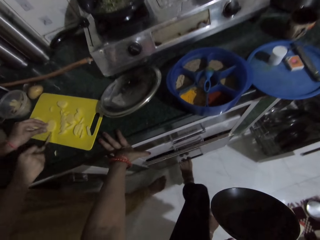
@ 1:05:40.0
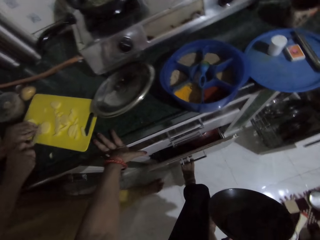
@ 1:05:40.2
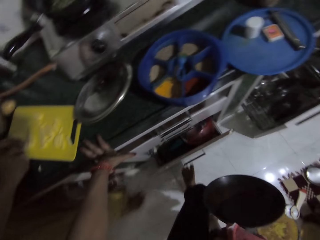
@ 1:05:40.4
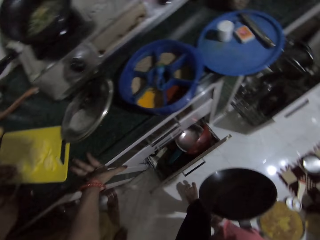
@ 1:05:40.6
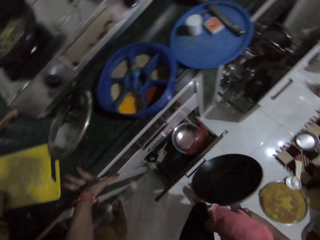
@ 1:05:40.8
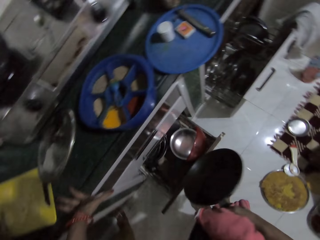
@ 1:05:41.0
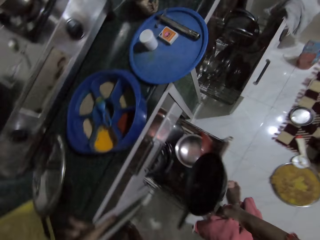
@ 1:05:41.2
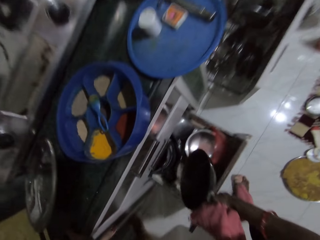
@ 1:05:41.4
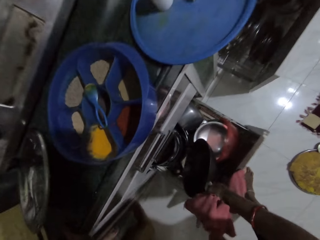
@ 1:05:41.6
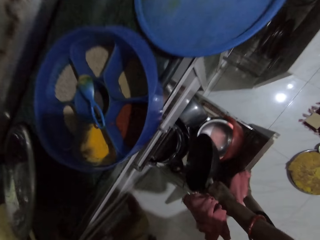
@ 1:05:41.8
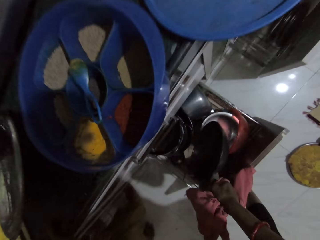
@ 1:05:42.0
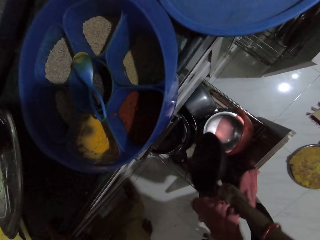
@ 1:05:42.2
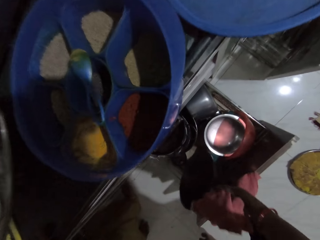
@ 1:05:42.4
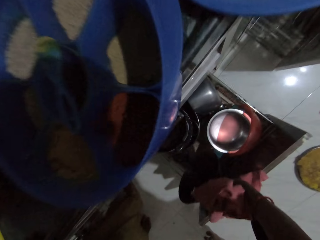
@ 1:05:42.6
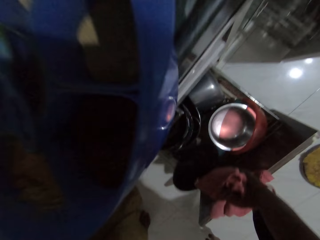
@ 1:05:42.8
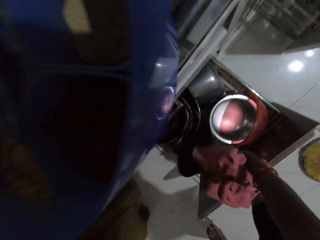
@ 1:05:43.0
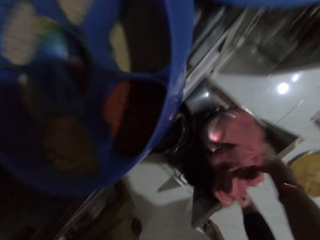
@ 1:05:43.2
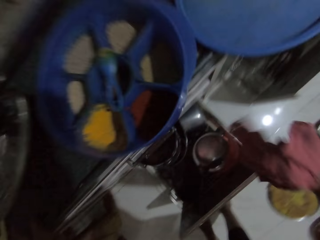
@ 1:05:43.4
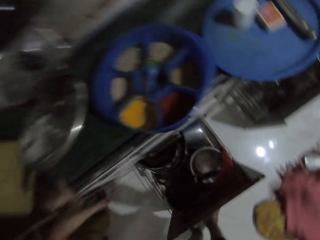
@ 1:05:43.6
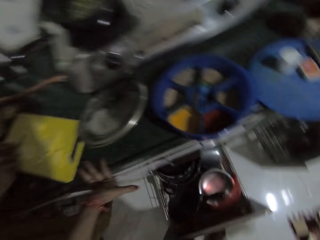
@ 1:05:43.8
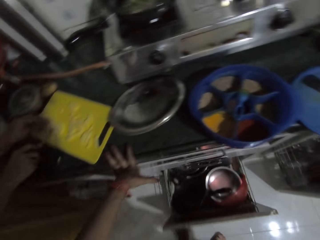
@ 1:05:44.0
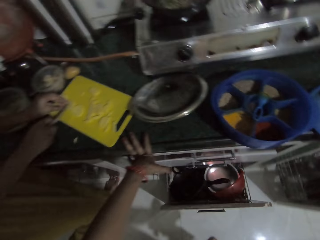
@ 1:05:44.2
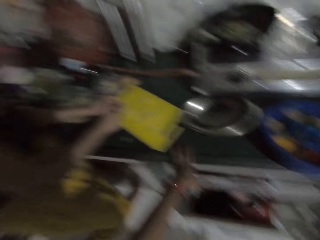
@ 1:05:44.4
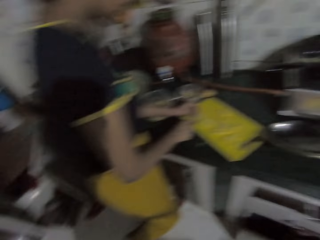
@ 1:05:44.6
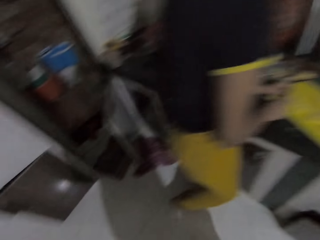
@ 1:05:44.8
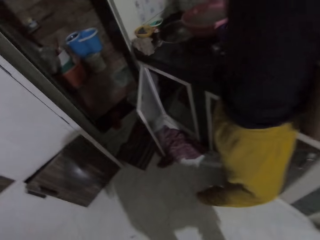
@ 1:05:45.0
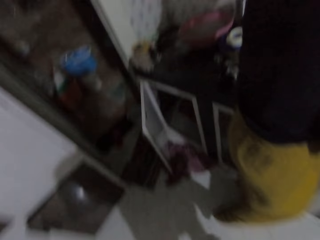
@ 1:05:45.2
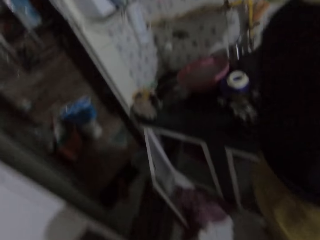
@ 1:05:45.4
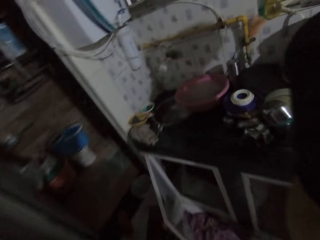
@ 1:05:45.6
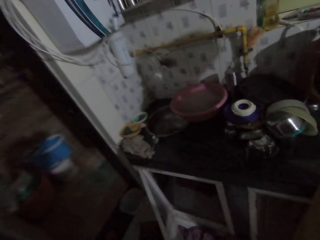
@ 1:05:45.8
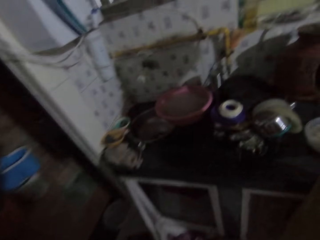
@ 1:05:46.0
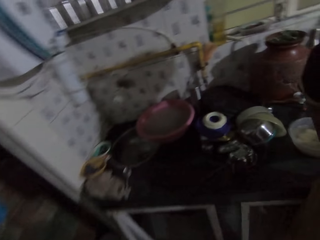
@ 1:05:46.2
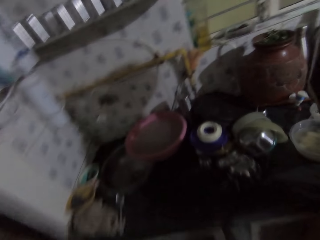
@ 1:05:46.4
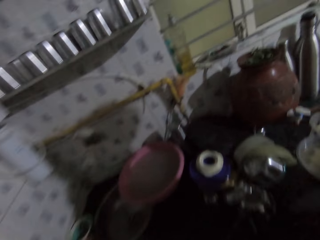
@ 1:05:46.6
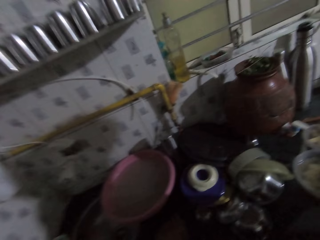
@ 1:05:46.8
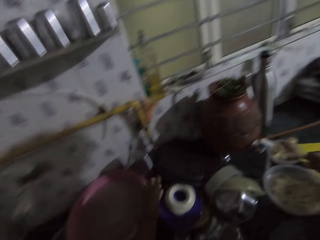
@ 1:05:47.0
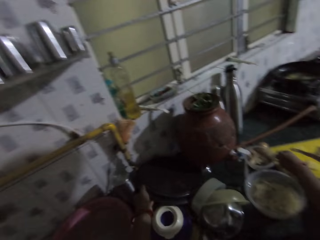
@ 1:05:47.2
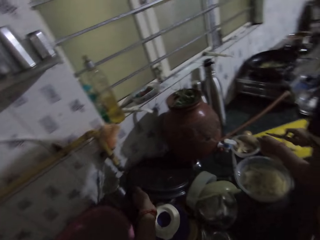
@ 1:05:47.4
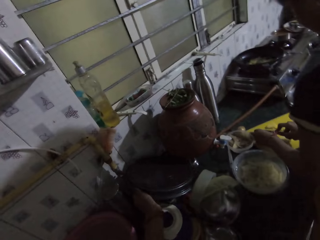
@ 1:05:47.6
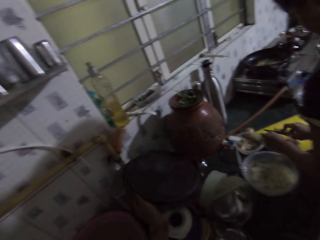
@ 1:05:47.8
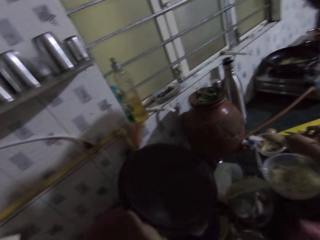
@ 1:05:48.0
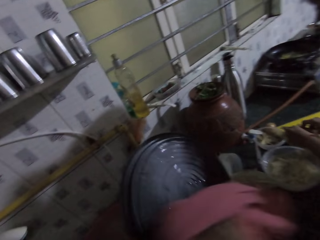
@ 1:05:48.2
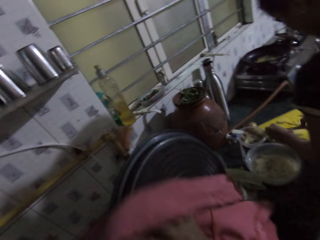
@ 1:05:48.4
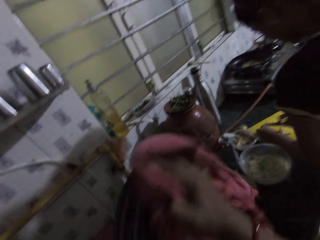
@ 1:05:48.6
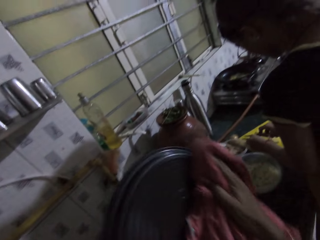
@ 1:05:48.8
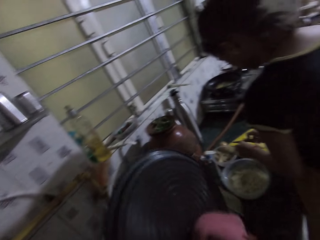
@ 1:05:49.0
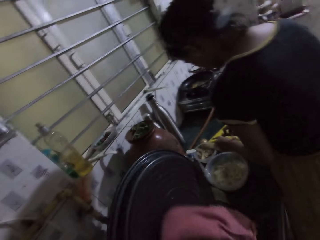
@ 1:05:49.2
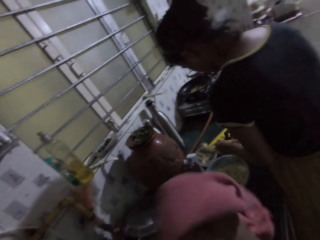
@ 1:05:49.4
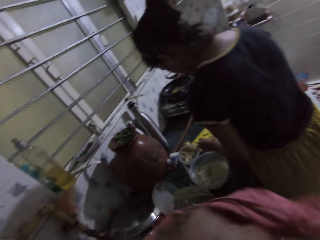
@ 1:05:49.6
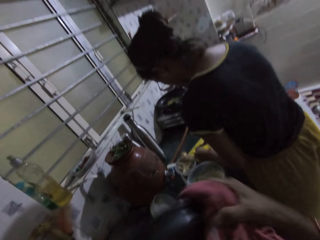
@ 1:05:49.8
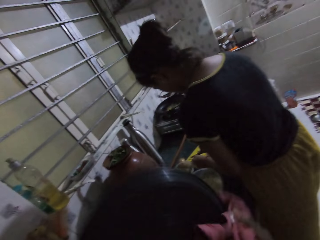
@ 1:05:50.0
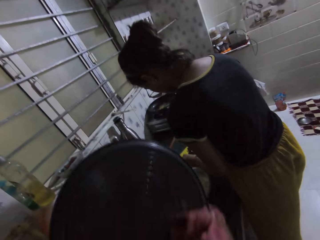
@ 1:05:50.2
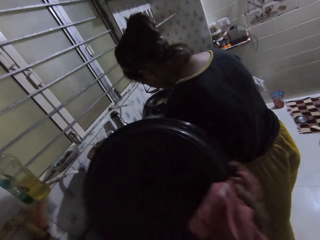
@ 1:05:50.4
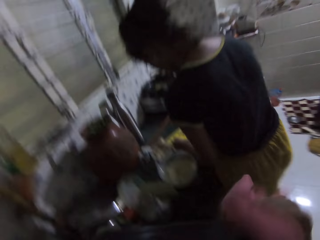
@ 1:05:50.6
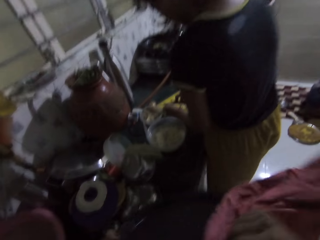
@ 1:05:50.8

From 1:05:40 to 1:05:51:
The camera wearer drops the fry pan in the kitchen cabinet with her right hand. She closes the kitchen cabinet drawer with her left leg. She walks, picks a tray from the kitchen countertop with her left hand. The woman slices the pieces of potato on the chopping board with the knife in her right hand. The camera wearer wipes the tray in her left hand with the piece of cloth in her right hand.

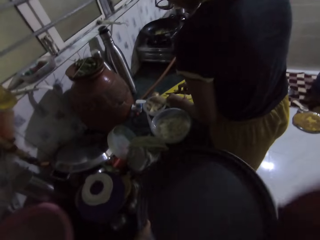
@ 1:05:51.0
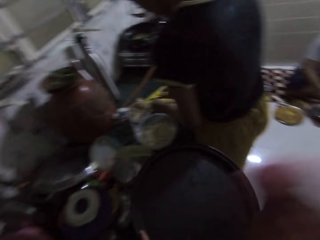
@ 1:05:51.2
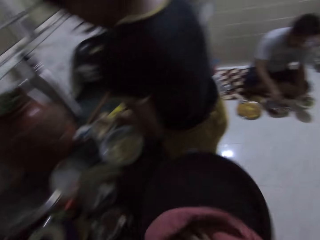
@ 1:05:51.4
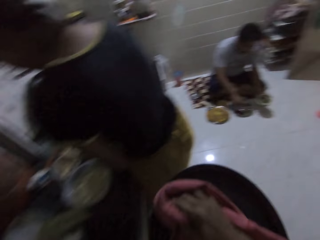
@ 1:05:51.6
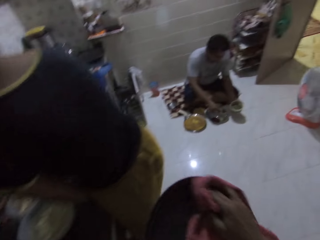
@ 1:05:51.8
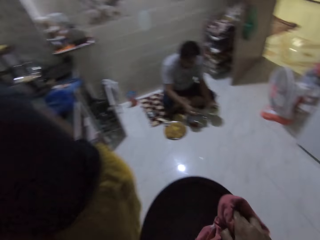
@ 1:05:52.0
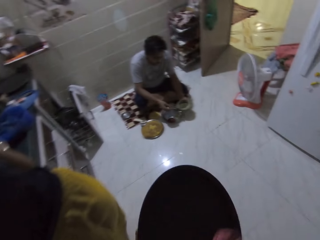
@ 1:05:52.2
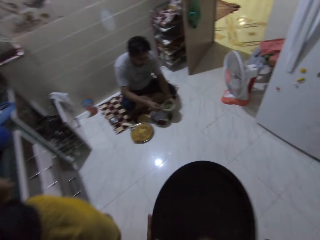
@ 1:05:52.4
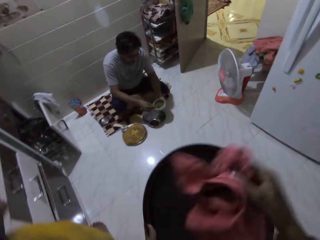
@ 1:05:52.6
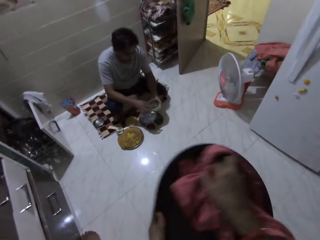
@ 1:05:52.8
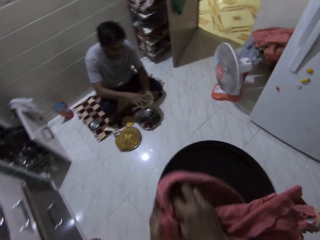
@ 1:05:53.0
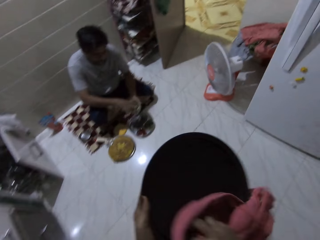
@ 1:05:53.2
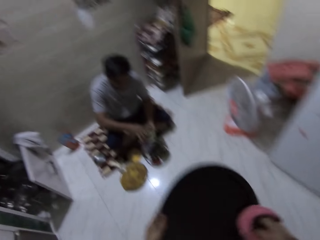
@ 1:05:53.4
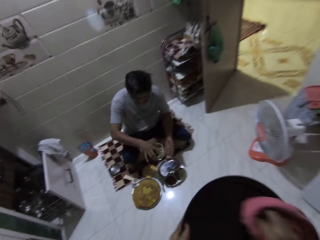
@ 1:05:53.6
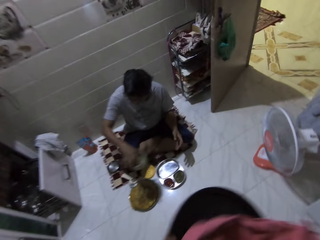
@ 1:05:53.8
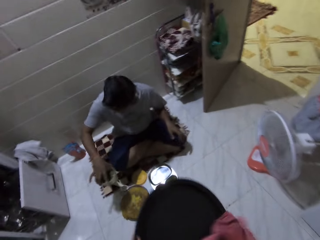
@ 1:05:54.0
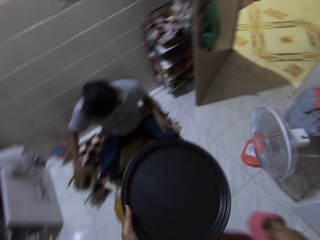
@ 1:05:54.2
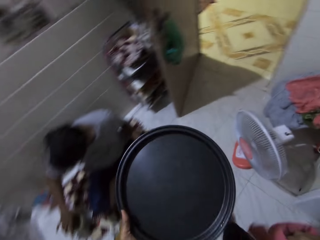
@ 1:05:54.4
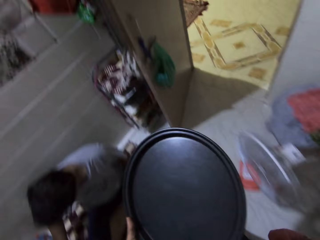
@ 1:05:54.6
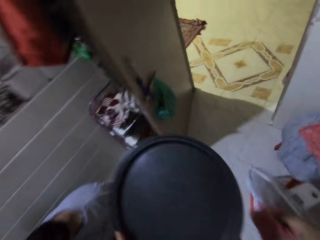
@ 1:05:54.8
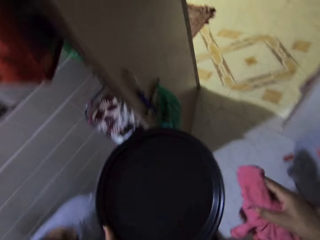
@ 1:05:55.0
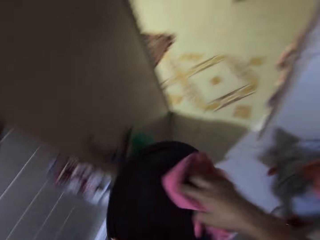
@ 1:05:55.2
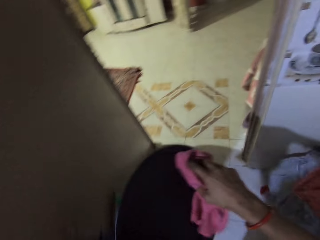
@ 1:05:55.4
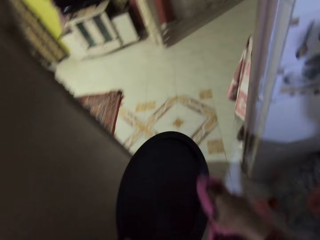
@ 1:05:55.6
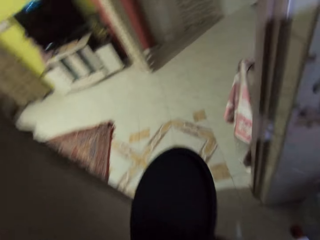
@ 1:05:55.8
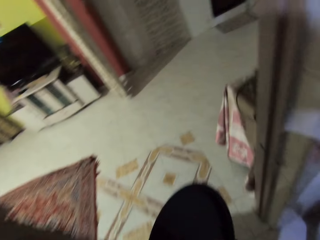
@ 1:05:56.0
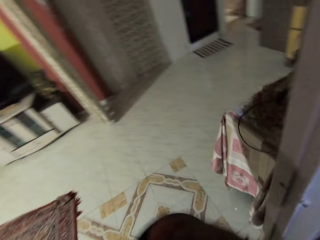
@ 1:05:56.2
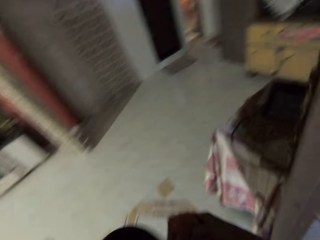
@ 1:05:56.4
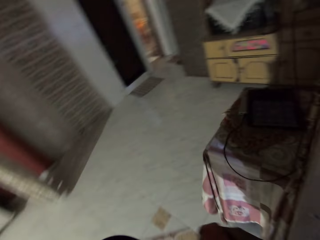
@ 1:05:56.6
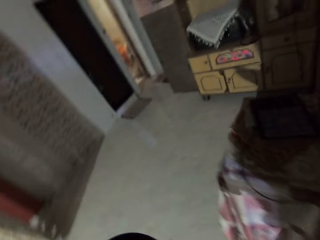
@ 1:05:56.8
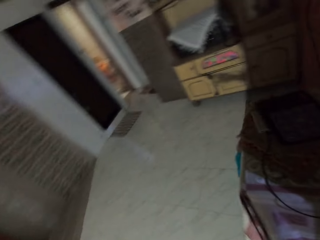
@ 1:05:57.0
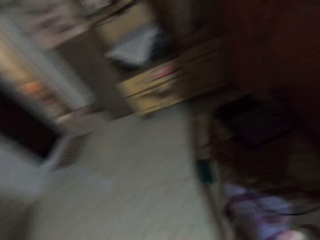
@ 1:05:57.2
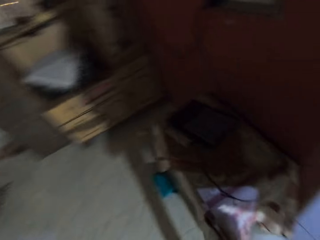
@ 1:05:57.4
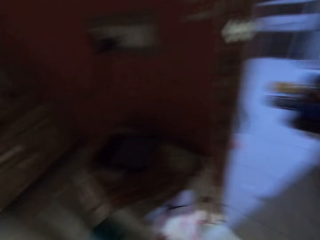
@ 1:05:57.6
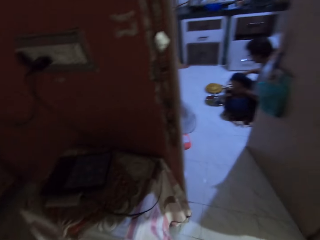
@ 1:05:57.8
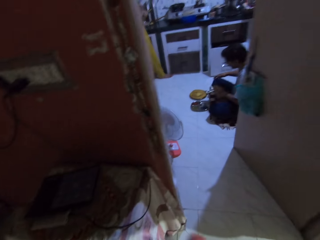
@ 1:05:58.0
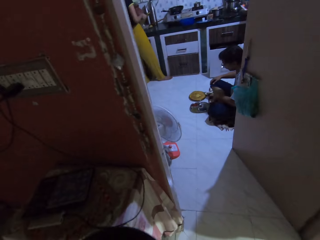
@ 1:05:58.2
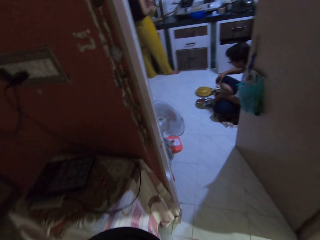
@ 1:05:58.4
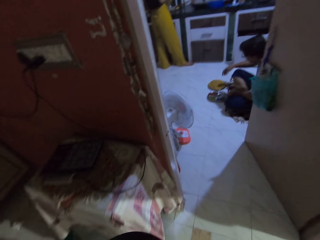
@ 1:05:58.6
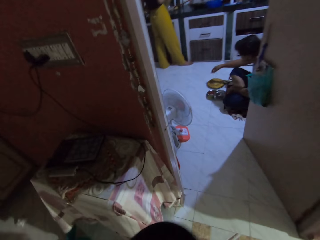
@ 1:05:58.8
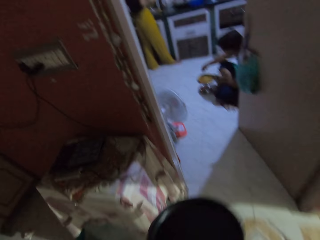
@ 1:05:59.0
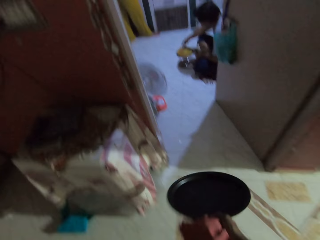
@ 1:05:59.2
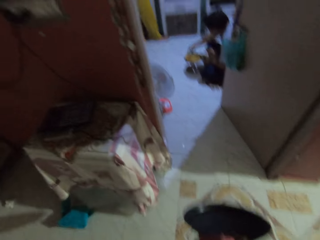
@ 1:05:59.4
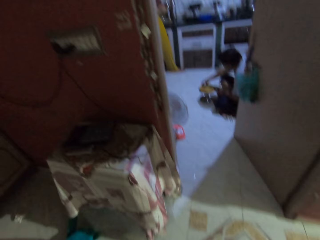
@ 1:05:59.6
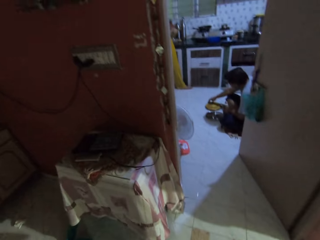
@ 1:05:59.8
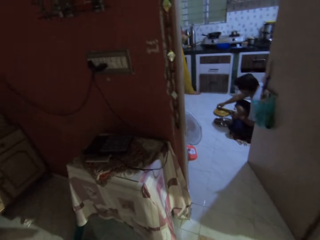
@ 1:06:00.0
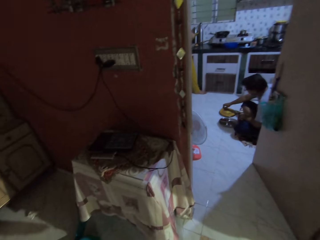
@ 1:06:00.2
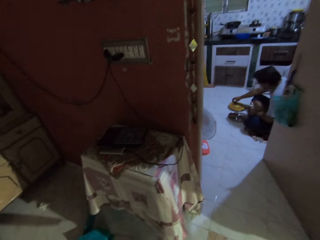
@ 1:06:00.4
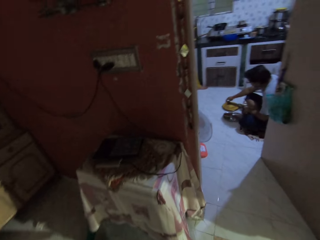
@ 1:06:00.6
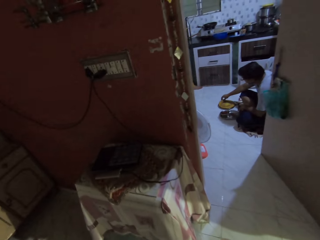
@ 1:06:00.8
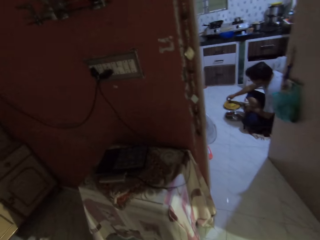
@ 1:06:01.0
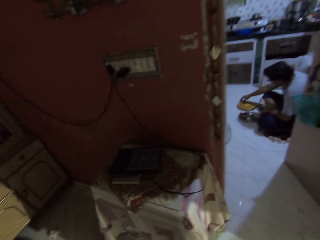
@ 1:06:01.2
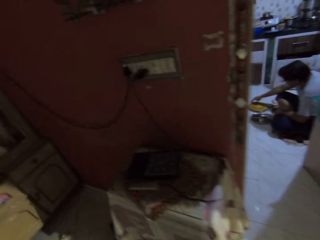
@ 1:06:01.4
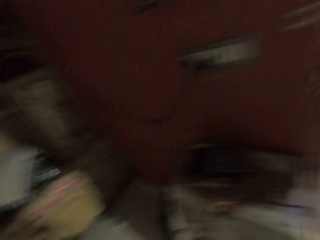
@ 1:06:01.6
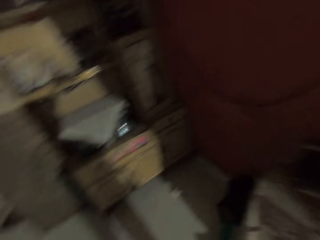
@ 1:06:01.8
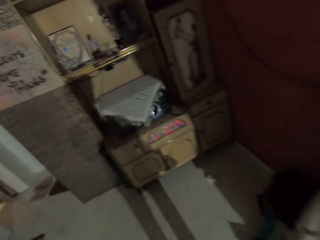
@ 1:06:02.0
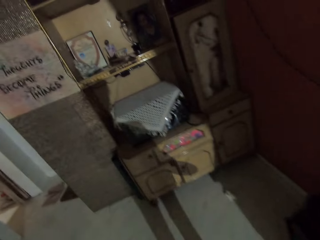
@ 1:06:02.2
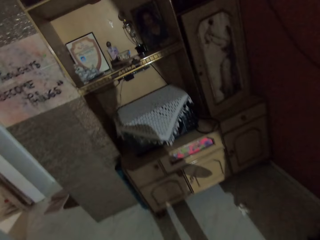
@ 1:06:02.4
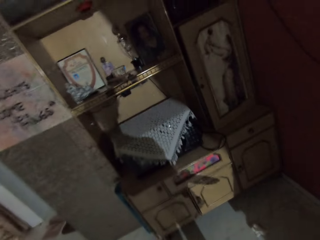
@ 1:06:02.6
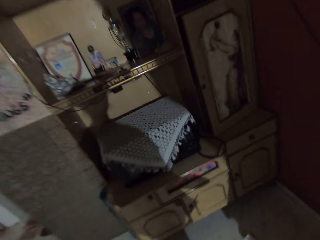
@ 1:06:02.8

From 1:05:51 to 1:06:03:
The camera wearer walks towards the kitchen door. The man passes the plate from his left hand to his right hand. The camera wearer walks around the room. The man drops the tray on the floor with his right hand. The camera wearer walks to a room. They look at the man. The man touches the paratha on the plate with his right hand.
